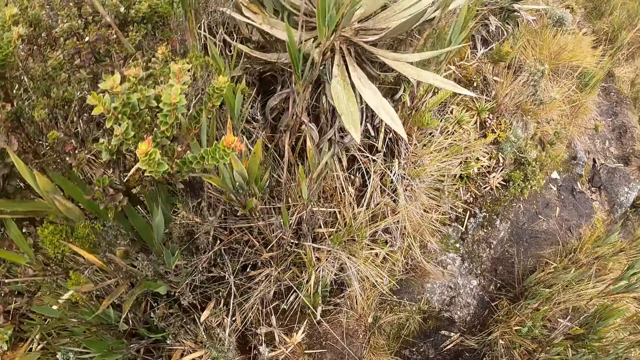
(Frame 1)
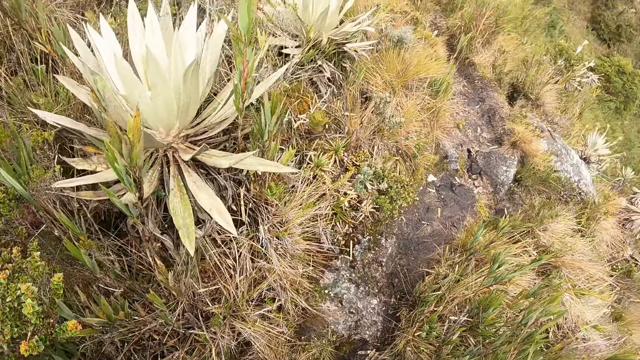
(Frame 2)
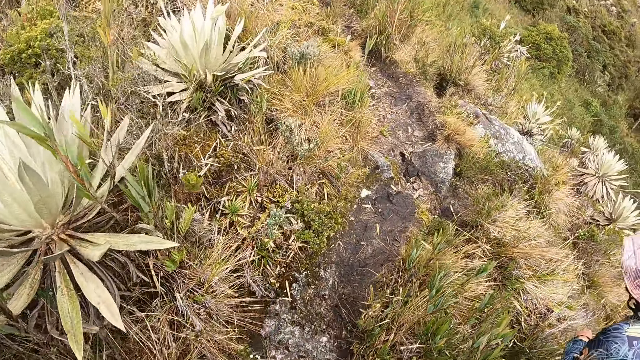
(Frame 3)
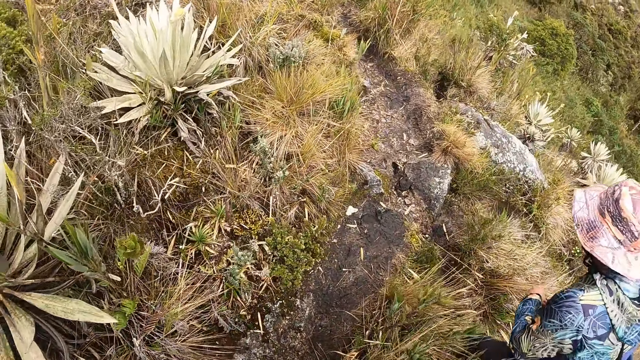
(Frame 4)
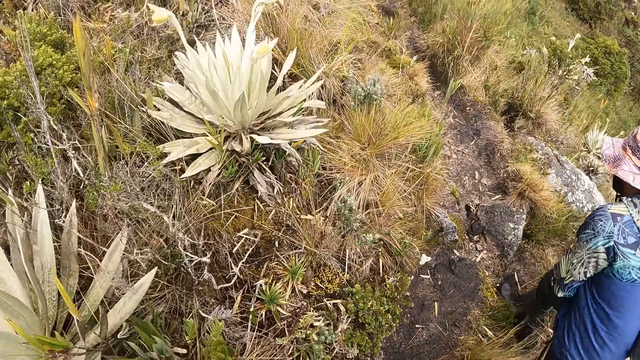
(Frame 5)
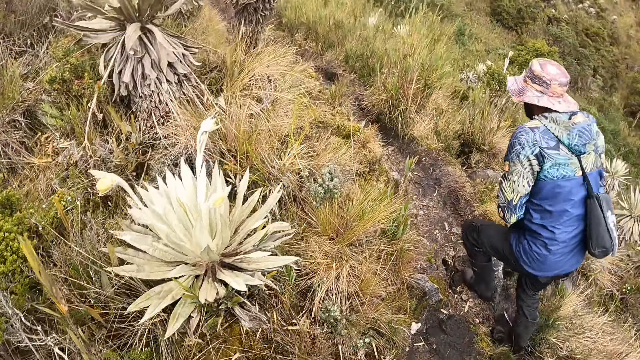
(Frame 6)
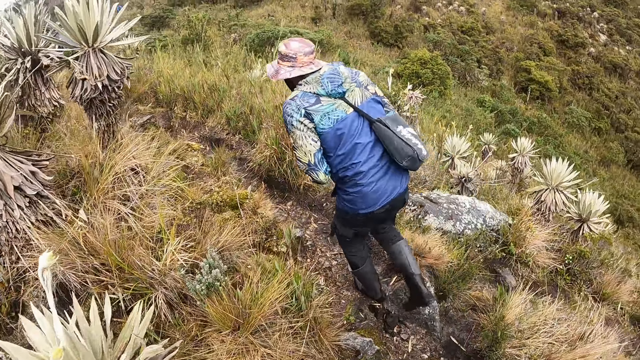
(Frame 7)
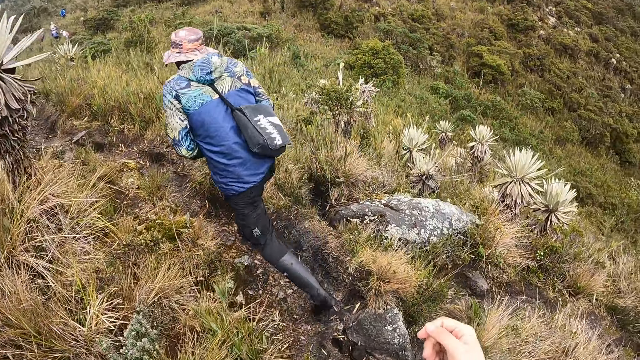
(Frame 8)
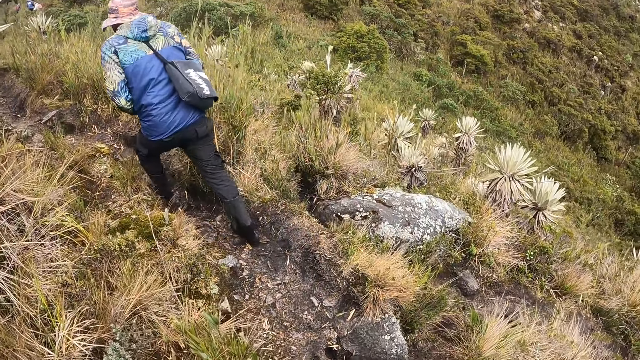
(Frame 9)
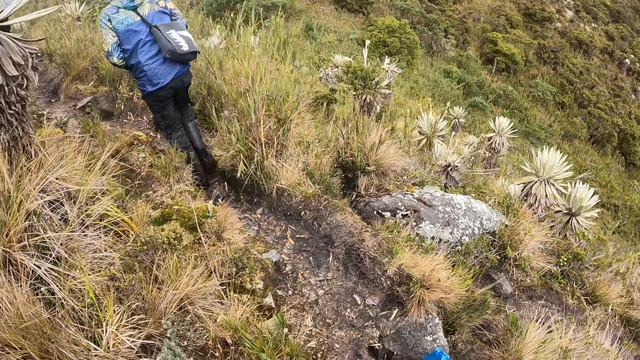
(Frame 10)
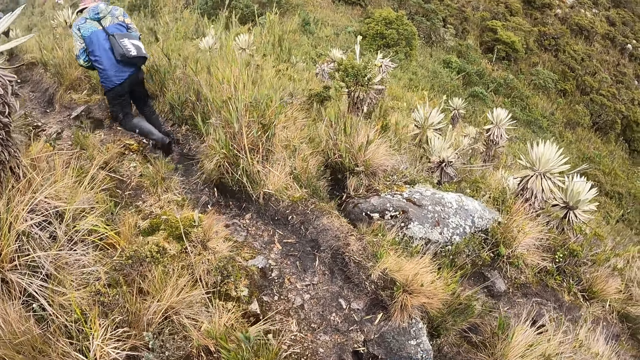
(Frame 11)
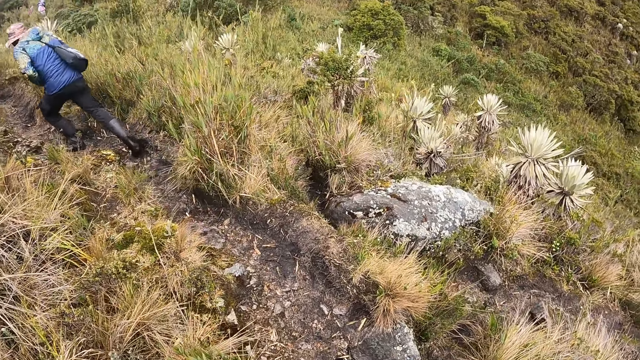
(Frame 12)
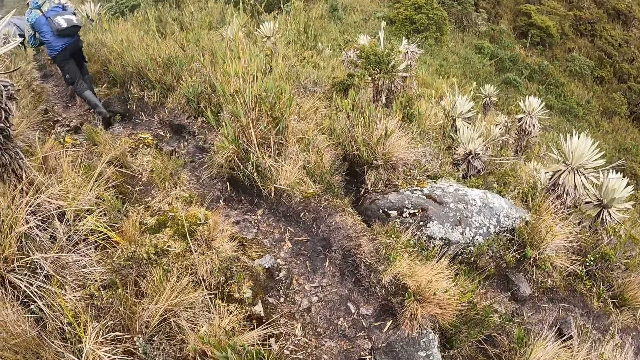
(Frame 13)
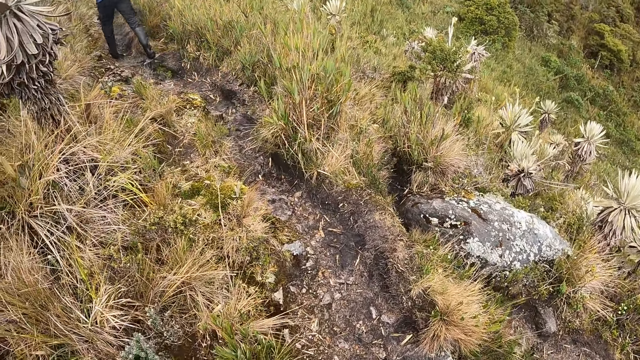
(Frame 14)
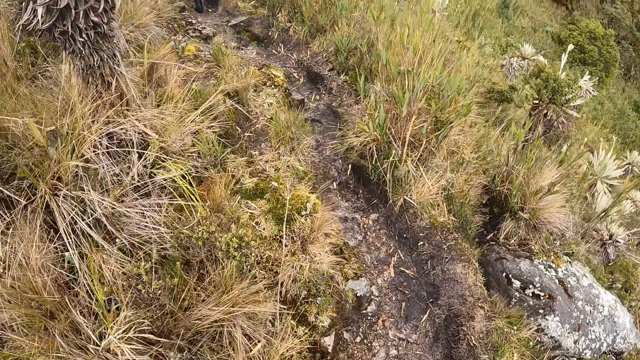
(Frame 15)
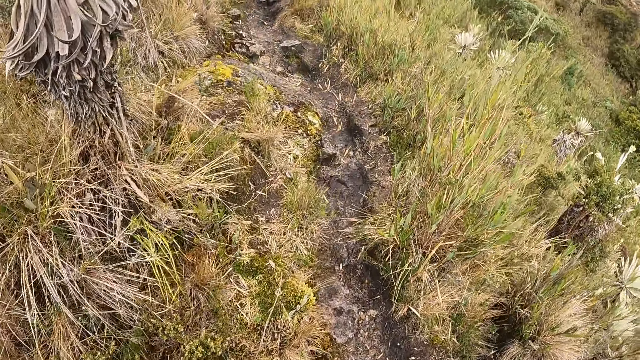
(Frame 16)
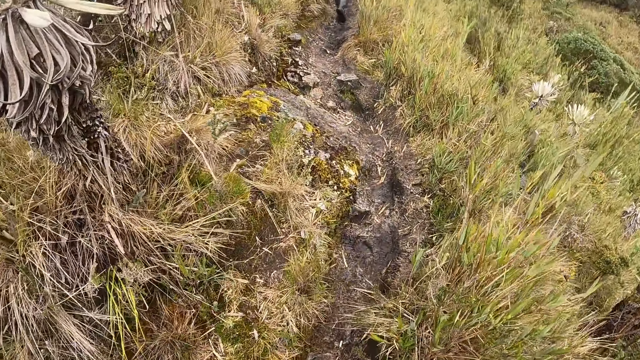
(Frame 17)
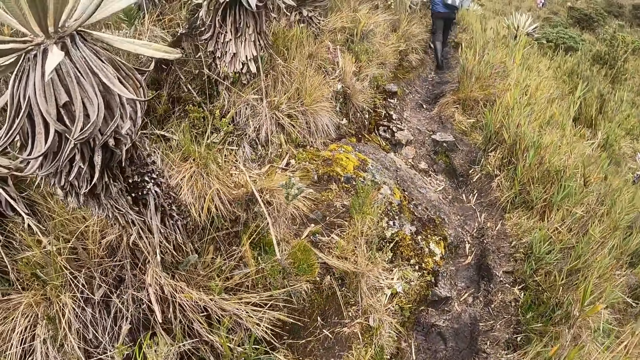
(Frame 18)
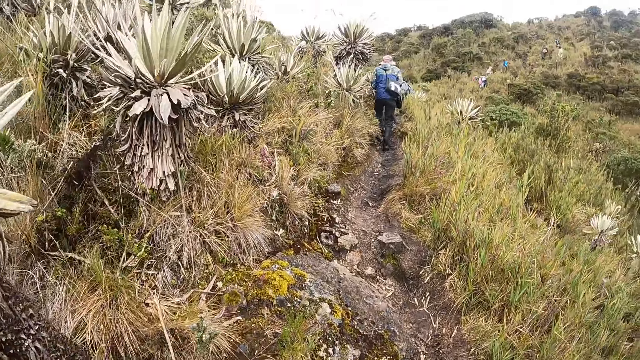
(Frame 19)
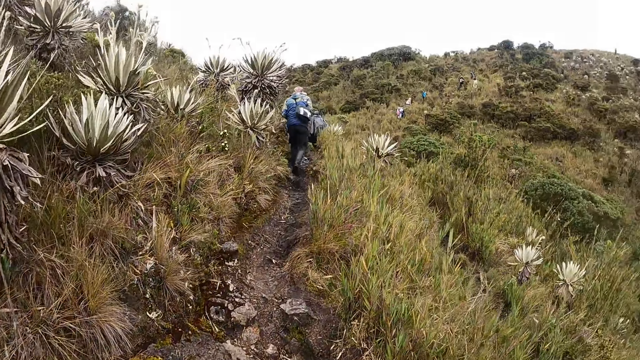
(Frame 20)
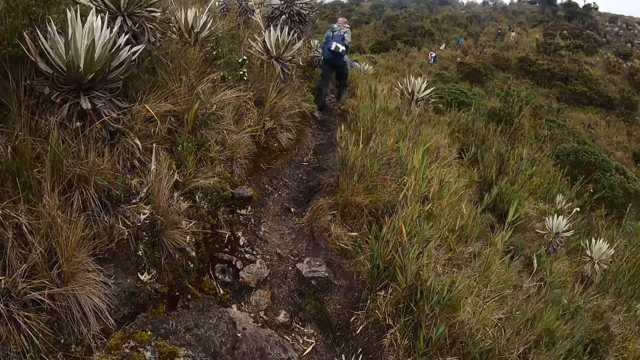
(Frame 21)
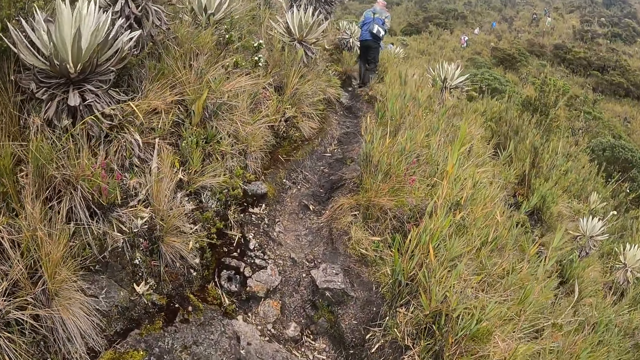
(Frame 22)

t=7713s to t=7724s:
A man walks along the forest. The man walks on a hill pass.

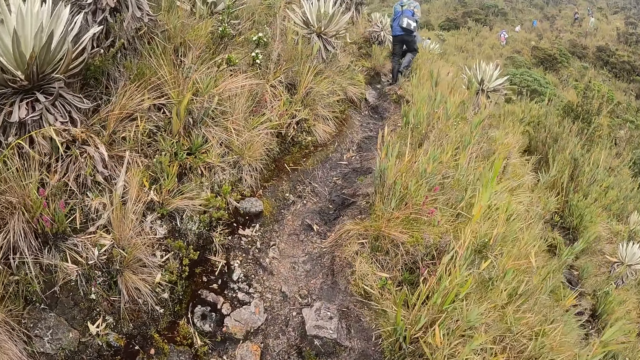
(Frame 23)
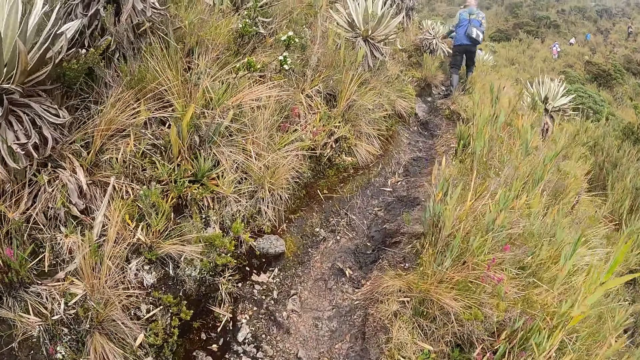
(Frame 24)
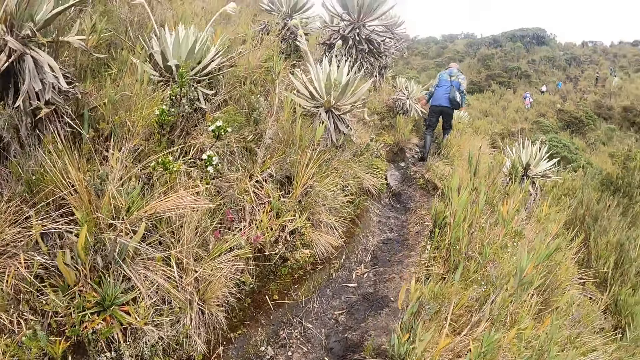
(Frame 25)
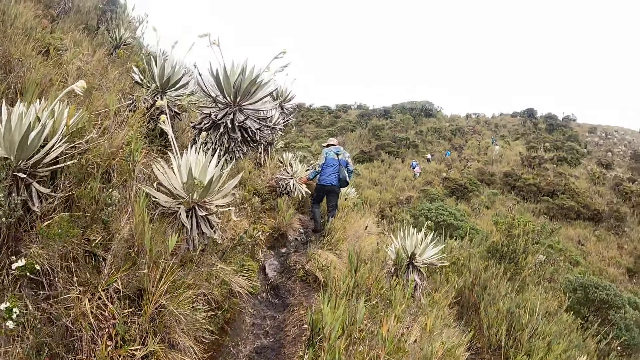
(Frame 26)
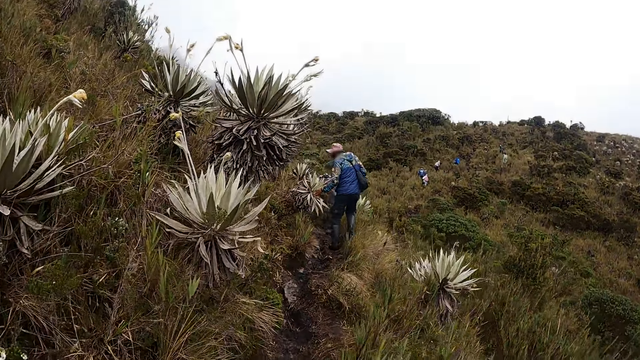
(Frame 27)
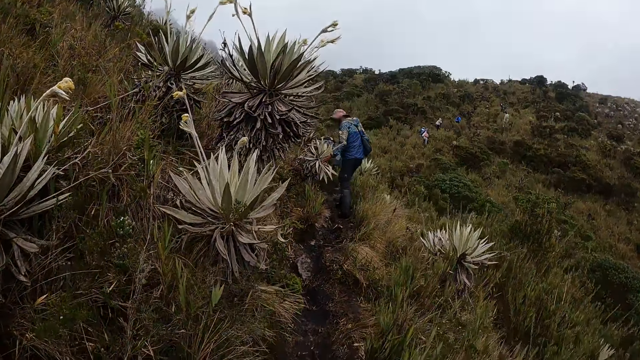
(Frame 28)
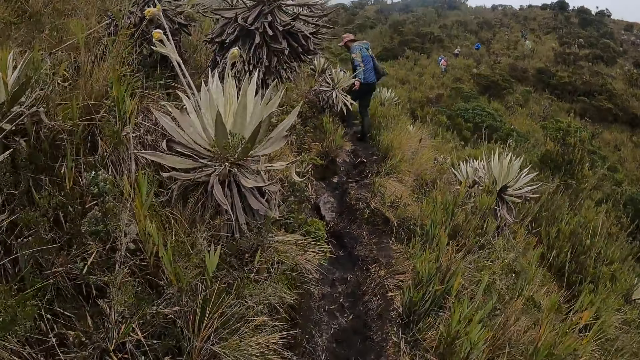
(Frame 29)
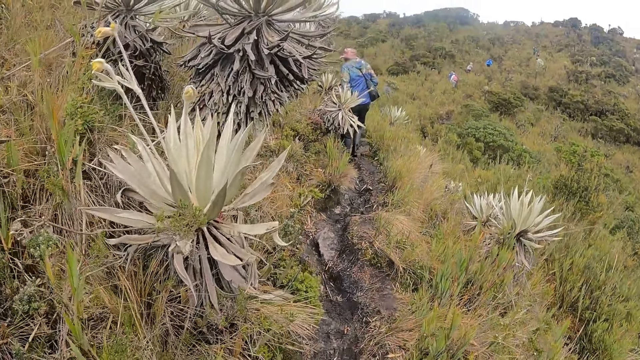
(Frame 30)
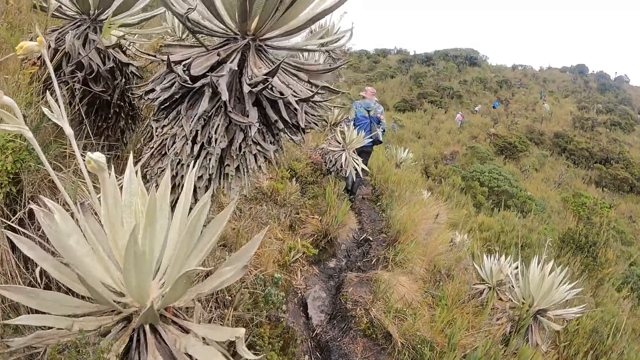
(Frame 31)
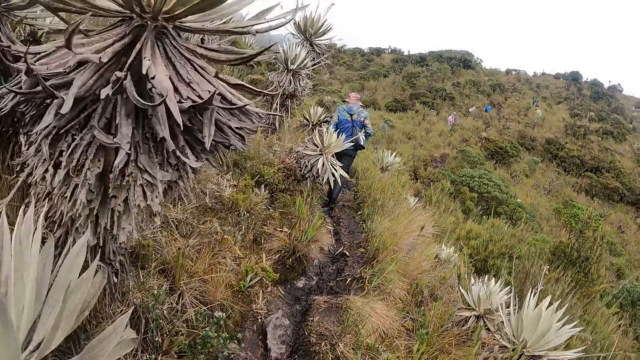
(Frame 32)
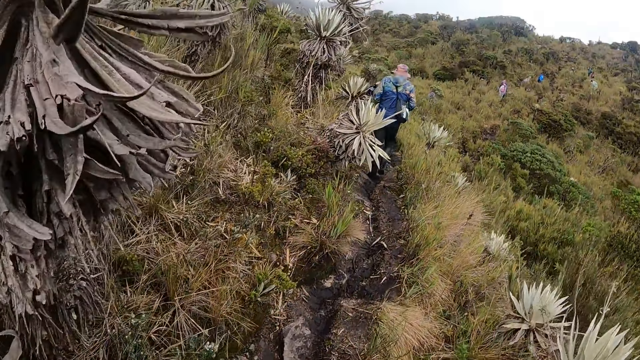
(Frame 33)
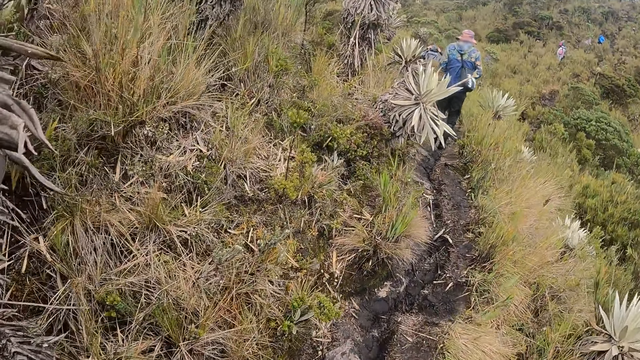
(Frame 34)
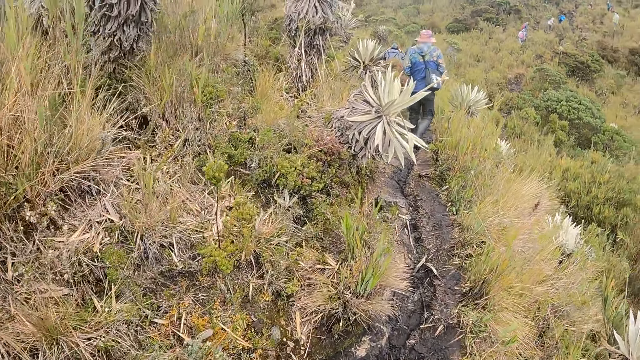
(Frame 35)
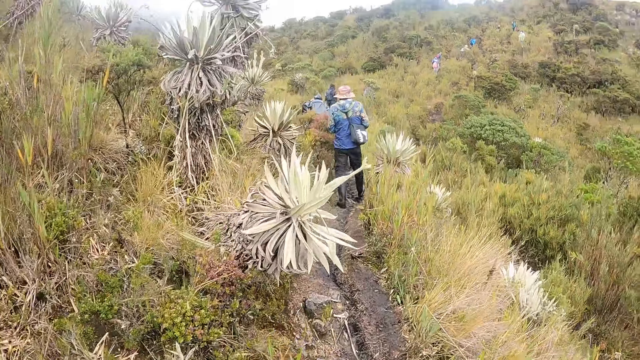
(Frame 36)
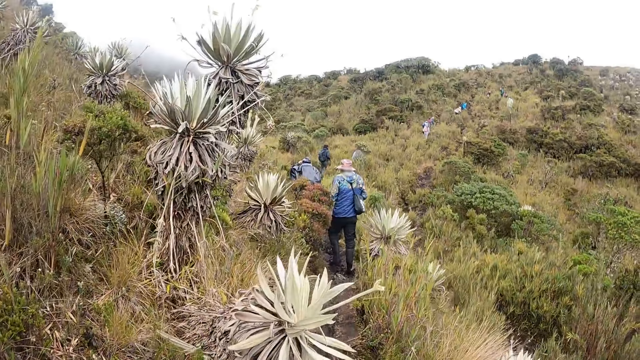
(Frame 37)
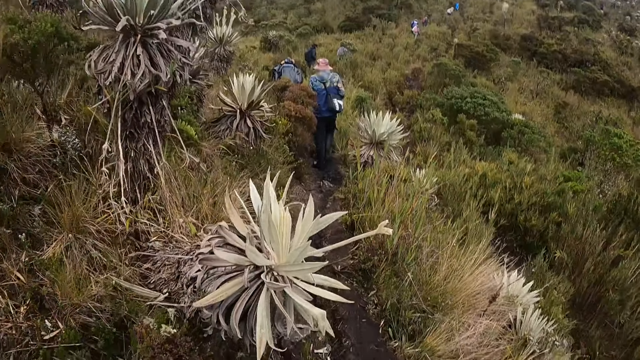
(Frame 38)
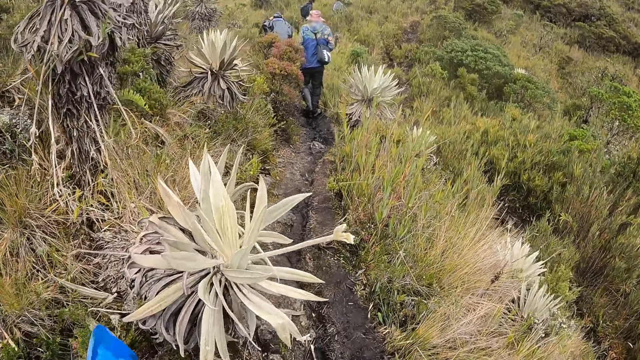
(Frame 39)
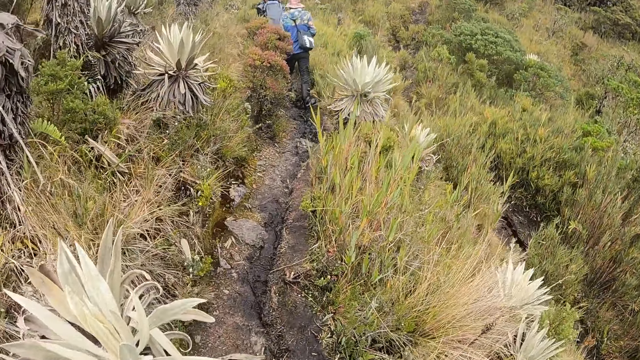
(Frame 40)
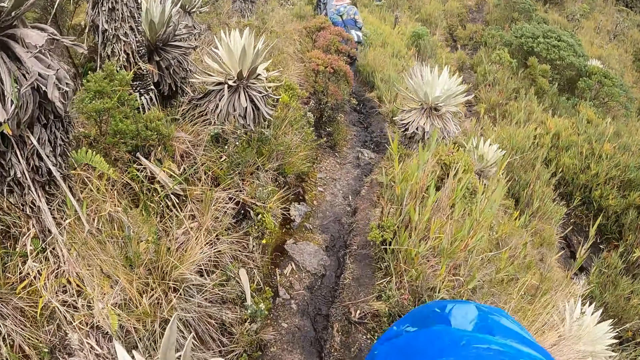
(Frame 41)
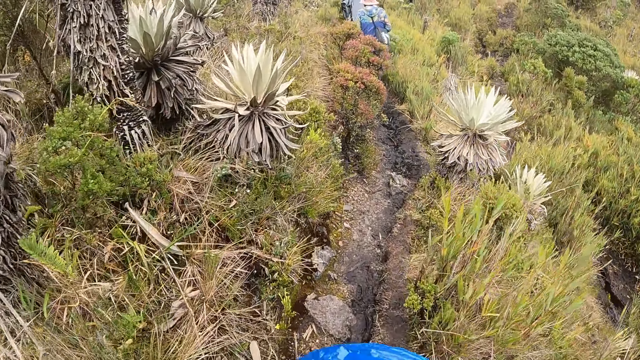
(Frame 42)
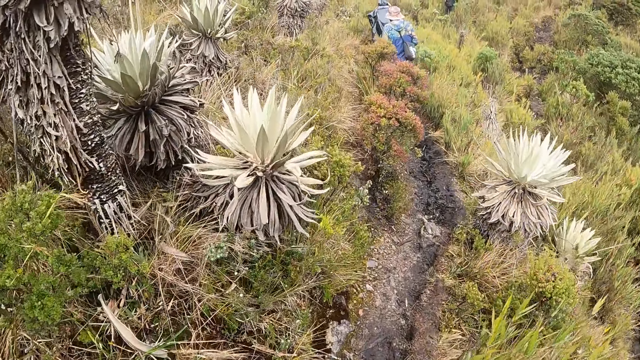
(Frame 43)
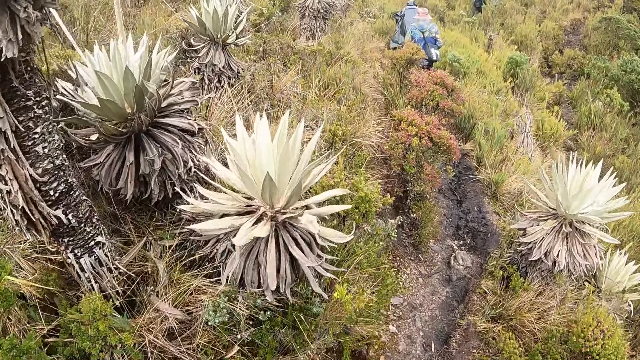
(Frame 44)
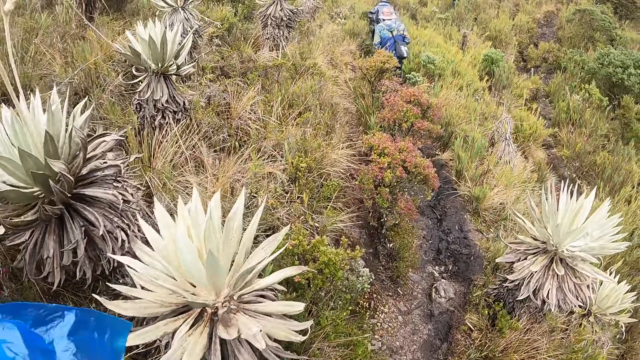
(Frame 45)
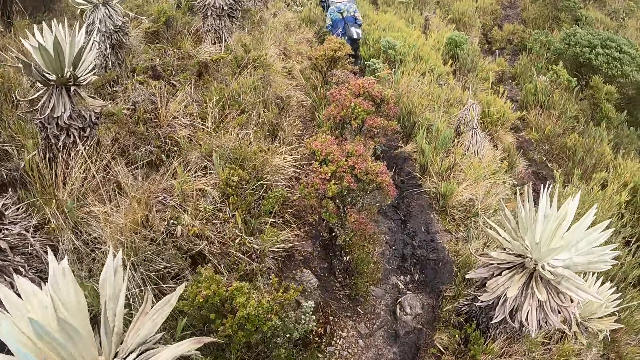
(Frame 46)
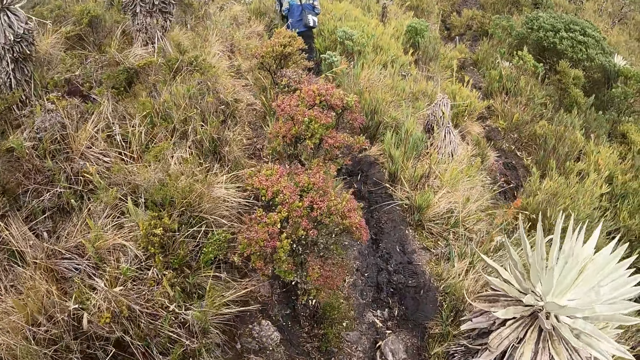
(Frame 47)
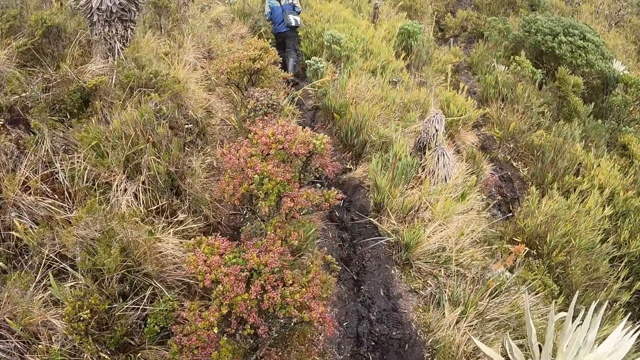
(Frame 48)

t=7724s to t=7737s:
The man touches a plant with his left hand. The man walks on a hill pass.
